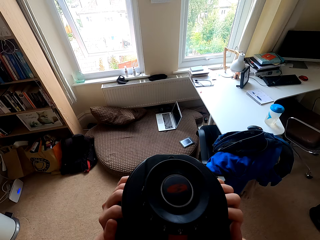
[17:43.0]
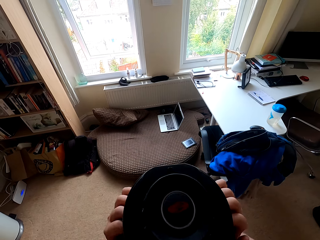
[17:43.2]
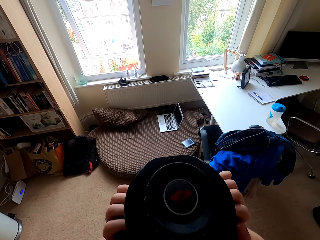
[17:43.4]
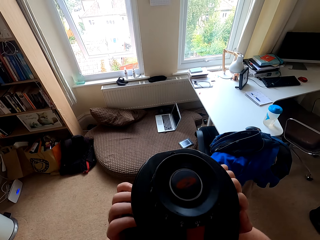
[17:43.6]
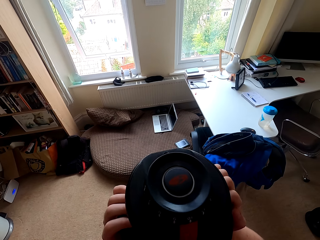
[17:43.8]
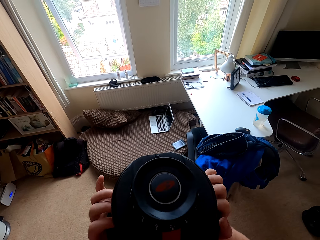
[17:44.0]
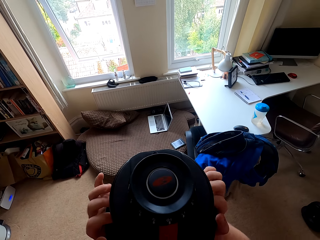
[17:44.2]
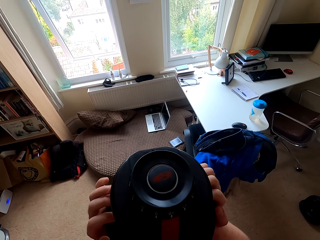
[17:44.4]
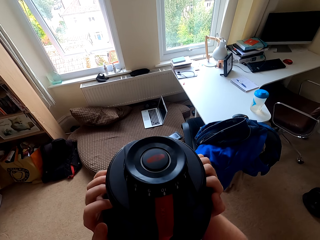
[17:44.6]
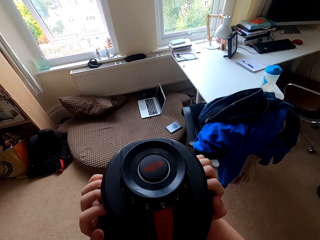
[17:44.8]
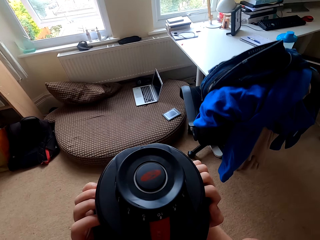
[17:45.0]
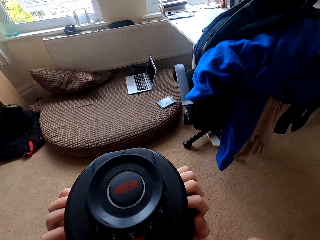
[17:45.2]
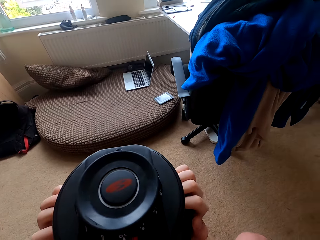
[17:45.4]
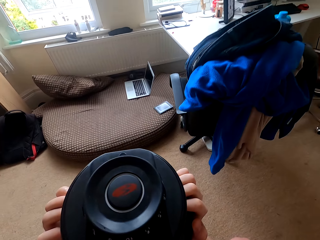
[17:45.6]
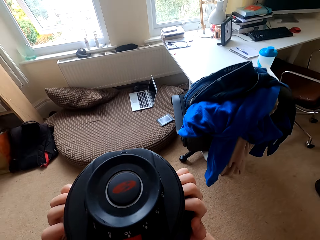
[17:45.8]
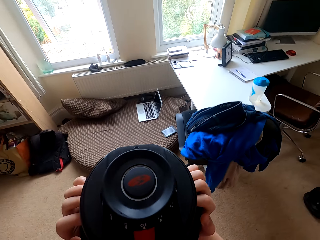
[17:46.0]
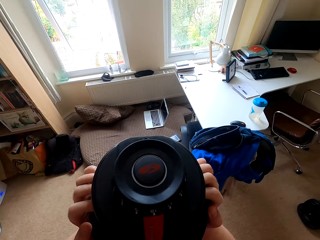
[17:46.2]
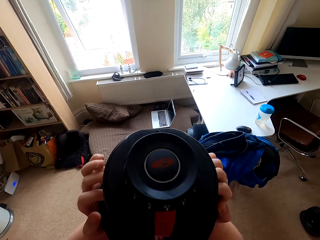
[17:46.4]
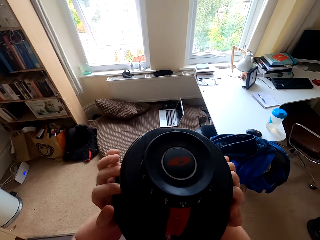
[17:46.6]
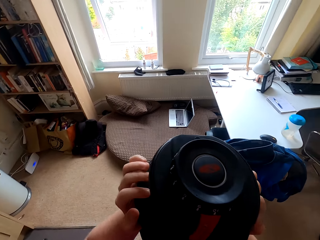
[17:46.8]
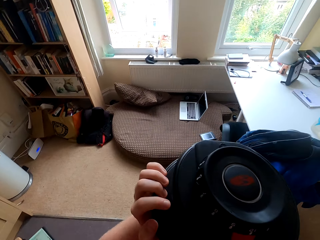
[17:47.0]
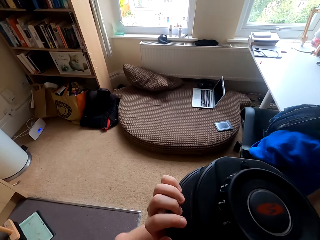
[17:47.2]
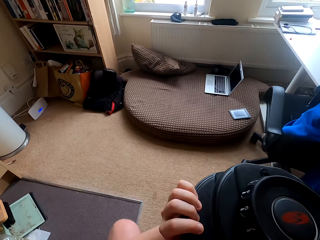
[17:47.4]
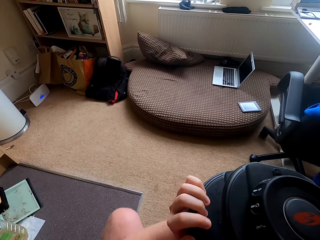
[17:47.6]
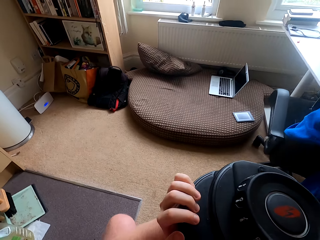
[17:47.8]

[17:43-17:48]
The camera wearer lifts a dumbbell with both hands.

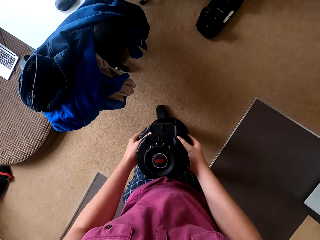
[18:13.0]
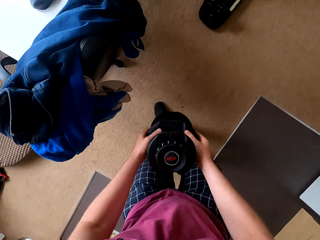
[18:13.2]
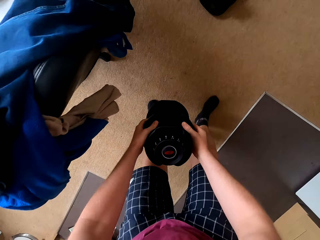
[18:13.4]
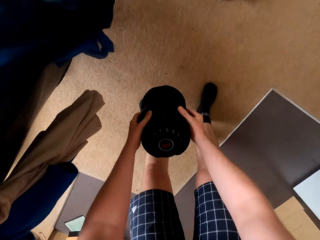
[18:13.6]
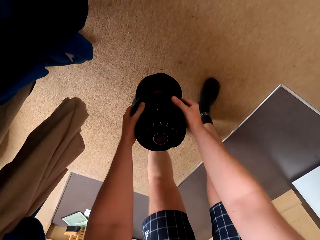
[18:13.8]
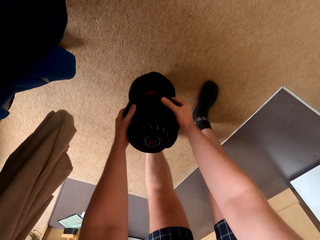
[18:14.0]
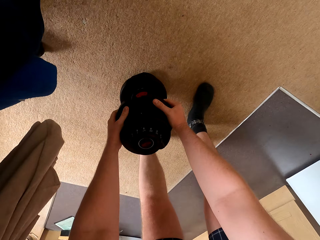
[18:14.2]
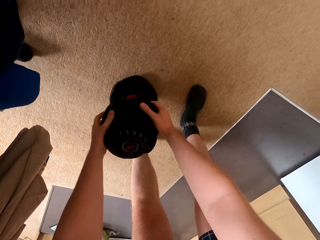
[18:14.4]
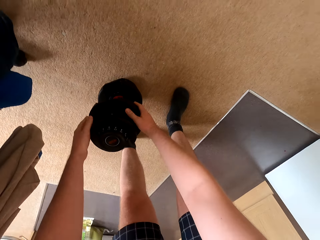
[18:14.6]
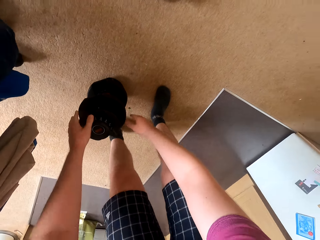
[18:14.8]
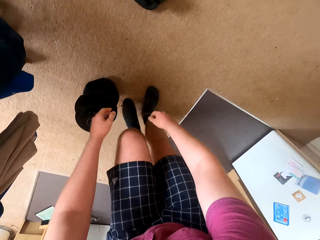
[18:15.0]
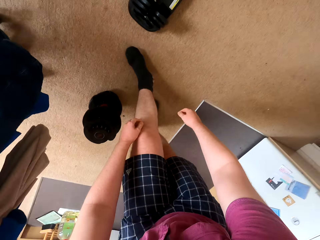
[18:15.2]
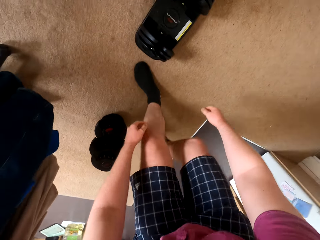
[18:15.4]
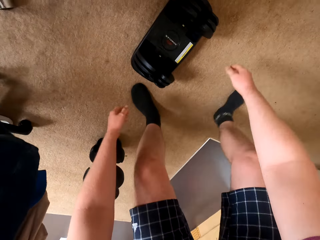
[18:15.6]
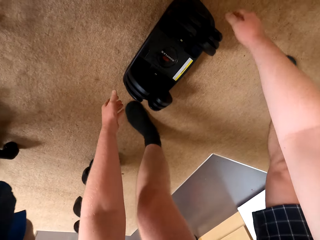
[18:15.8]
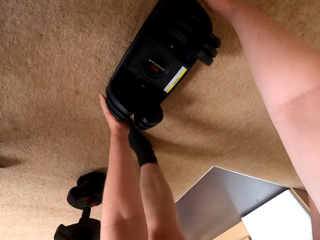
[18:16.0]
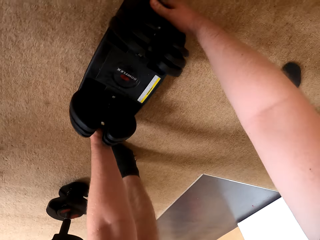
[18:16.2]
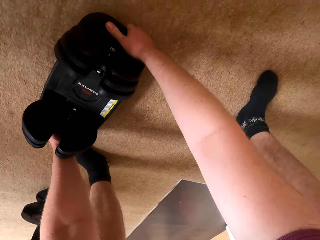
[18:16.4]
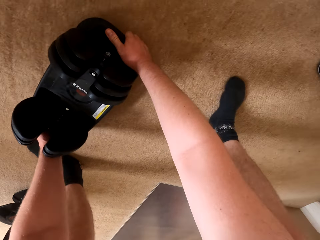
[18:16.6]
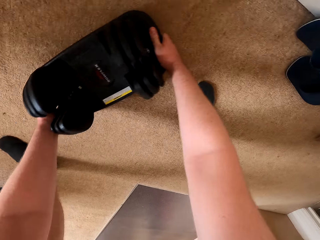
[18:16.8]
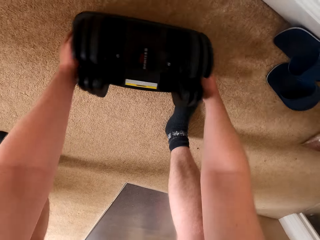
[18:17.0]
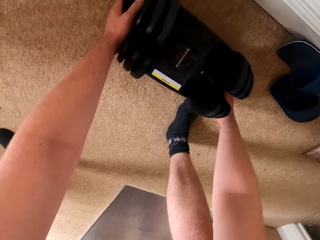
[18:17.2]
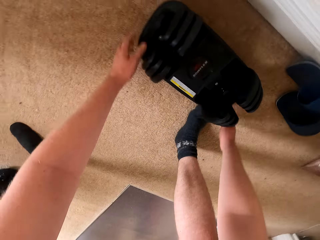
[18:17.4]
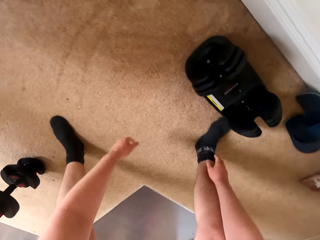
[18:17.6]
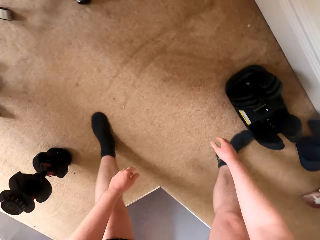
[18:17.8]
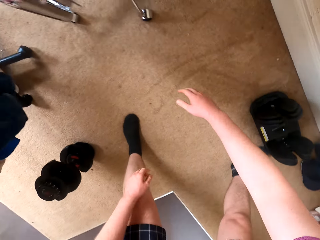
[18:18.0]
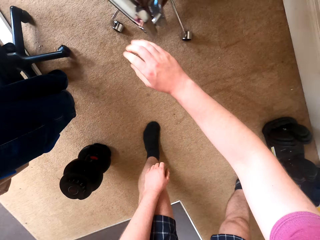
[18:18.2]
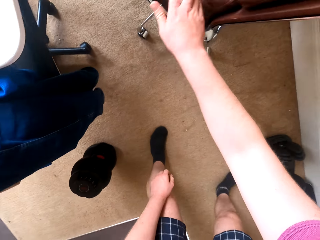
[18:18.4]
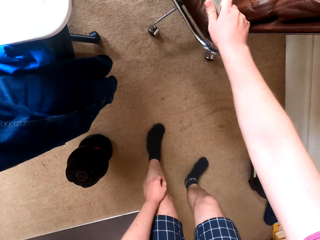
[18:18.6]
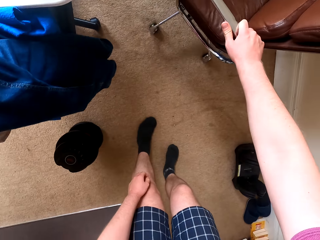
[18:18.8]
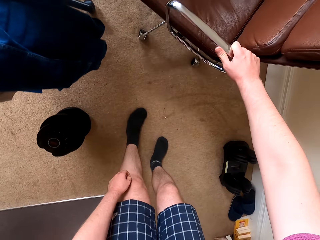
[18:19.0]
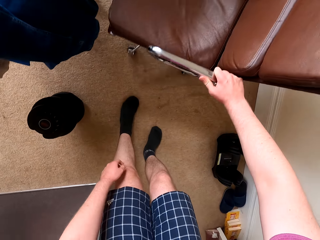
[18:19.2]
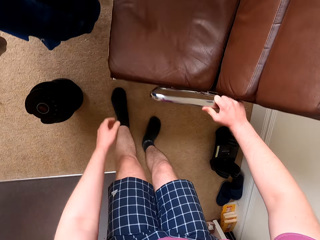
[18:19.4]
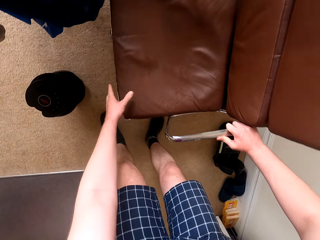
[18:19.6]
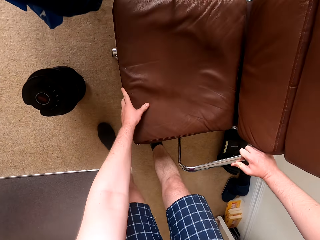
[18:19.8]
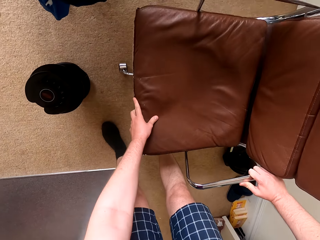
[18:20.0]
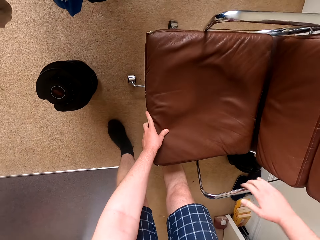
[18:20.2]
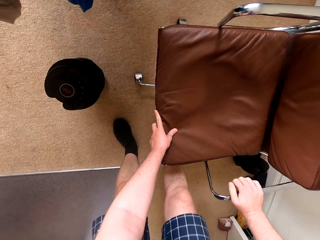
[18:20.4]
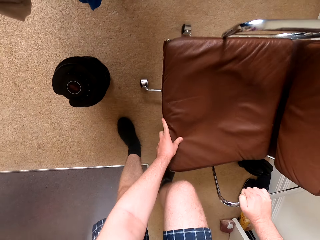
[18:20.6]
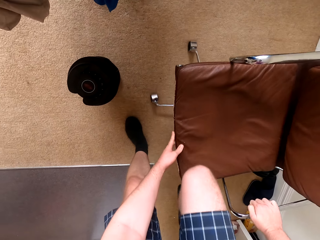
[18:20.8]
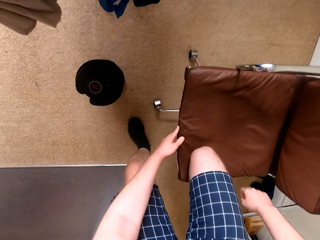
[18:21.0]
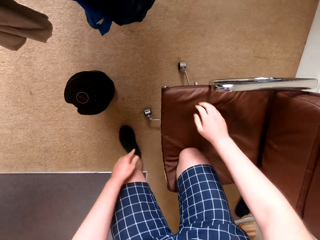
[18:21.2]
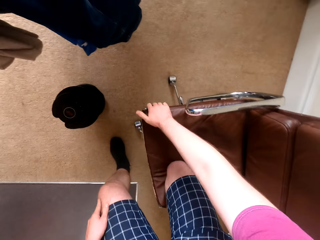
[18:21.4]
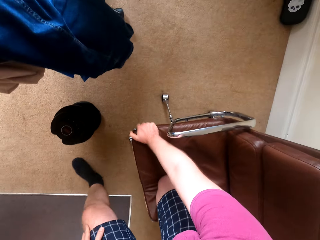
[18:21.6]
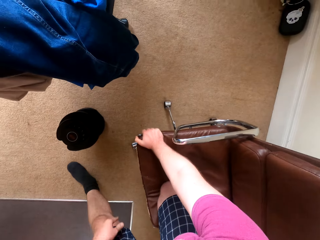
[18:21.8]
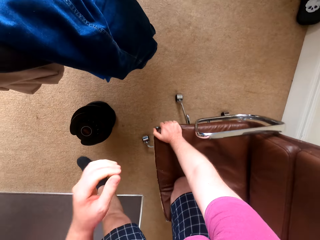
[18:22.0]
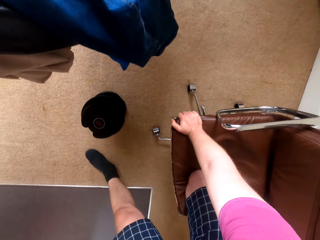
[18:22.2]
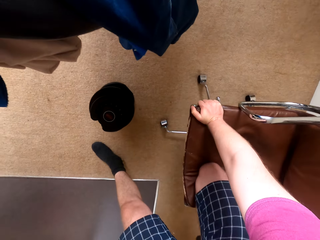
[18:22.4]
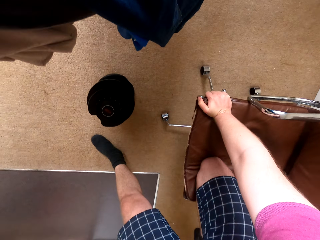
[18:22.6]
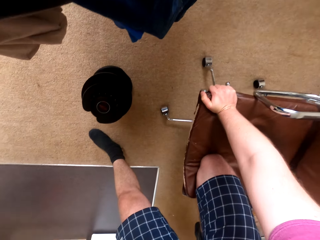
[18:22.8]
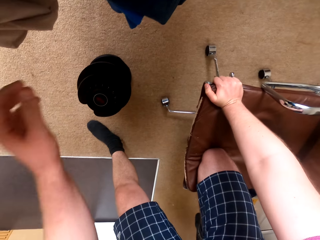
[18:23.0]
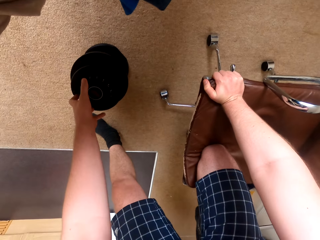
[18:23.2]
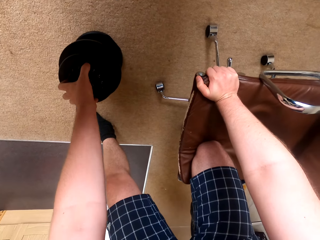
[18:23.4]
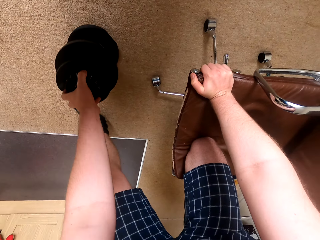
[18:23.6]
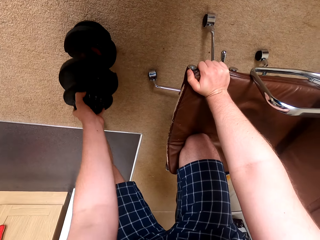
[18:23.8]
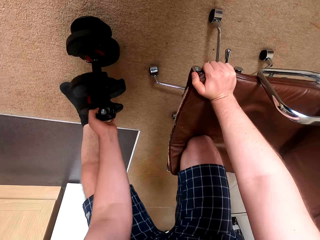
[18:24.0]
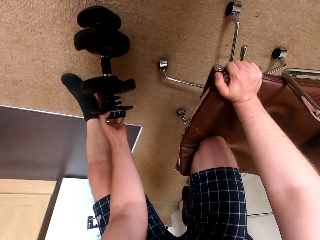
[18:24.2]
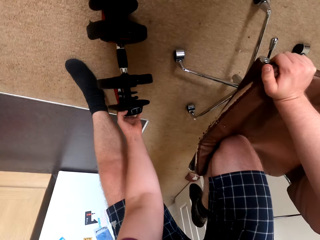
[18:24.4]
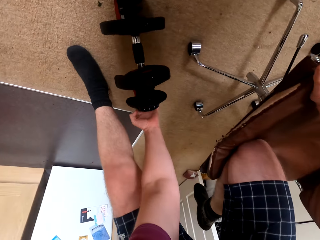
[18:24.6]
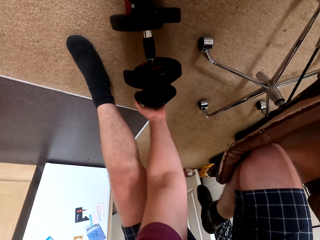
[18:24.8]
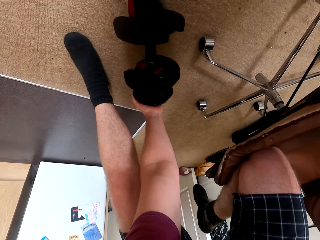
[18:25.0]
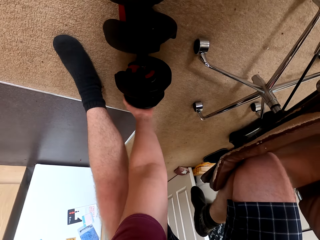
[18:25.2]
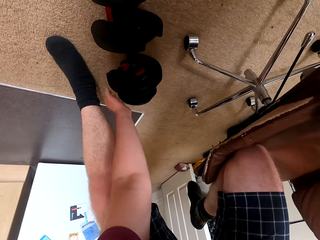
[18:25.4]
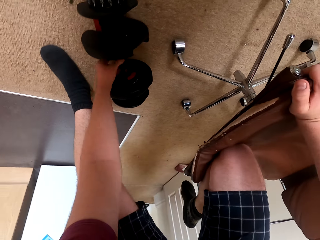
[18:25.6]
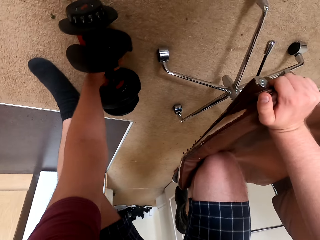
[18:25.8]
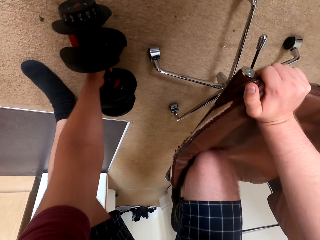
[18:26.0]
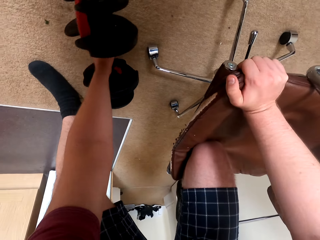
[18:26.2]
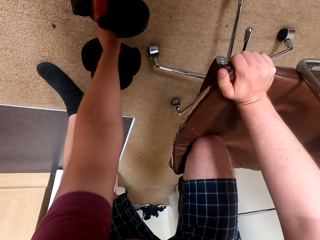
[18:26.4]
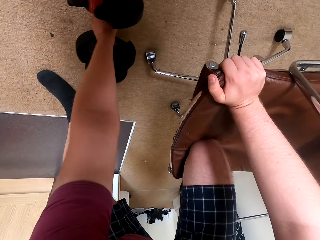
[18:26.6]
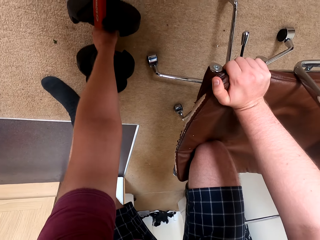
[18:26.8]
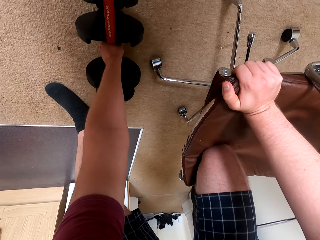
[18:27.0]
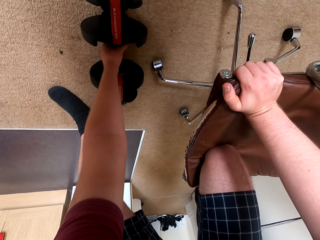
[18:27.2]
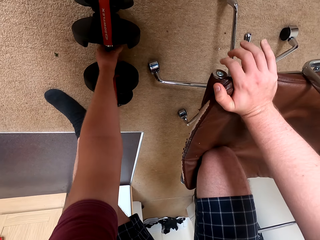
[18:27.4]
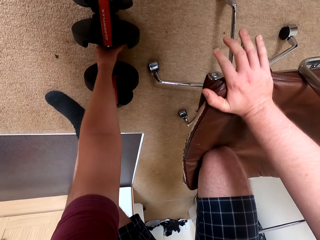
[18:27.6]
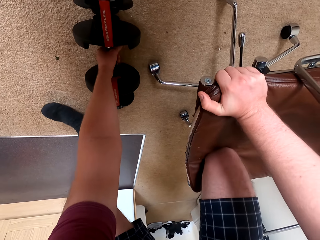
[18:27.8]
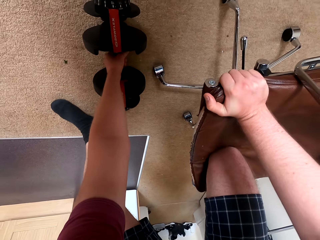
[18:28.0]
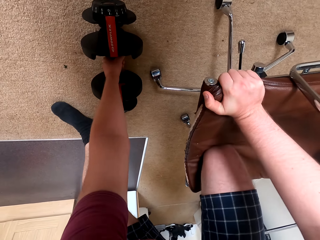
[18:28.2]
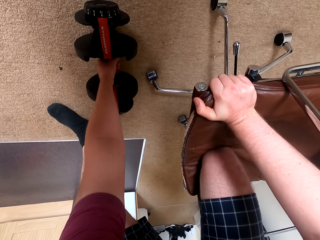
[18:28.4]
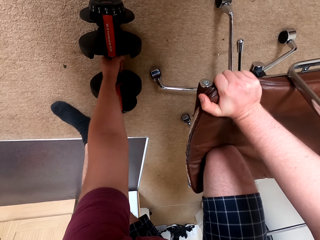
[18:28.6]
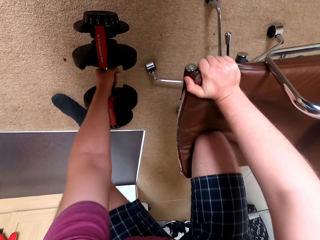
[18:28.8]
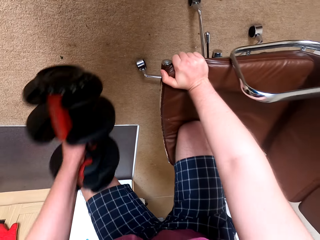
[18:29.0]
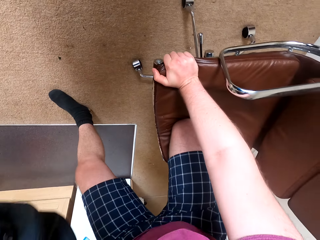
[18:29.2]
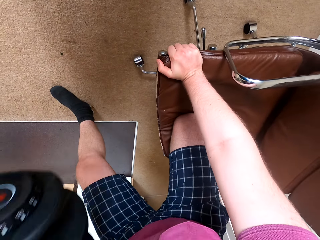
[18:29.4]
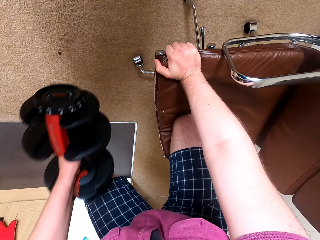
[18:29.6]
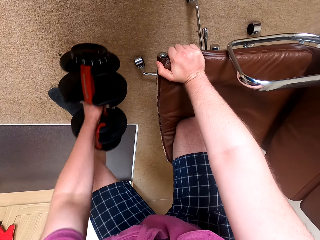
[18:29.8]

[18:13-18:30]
The camera wearer puts the dumbbell on the floor. They drag something on the floor. They place the dumbbell holder away on the floor. They touch a chair and drag the chair on the floor. They kneel on the chair with the right leg. They pick up the dumbbell, lift the dumbbell, touch the dumbbell and lift the dumbbell.
